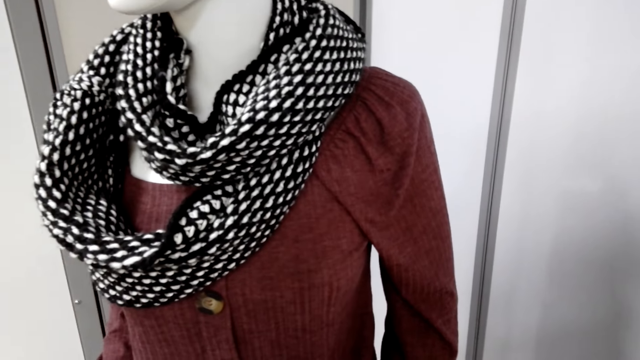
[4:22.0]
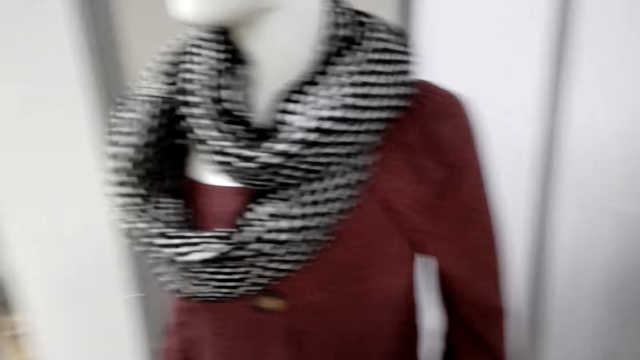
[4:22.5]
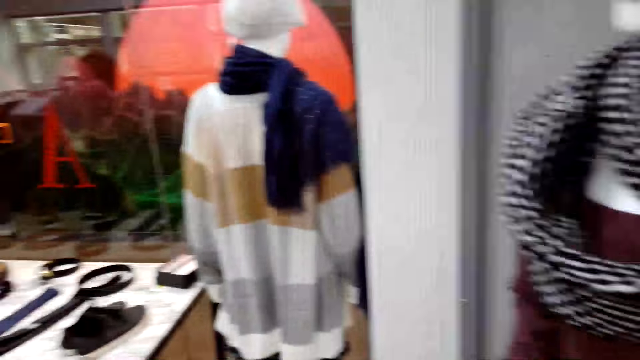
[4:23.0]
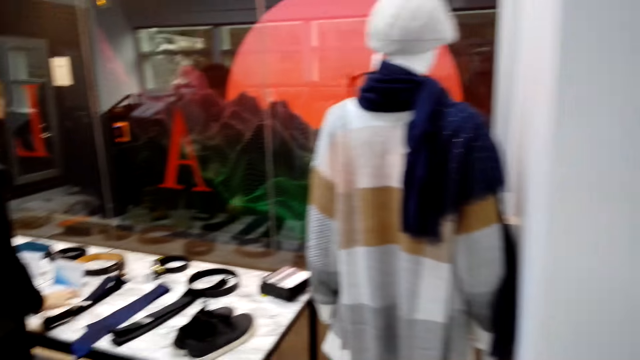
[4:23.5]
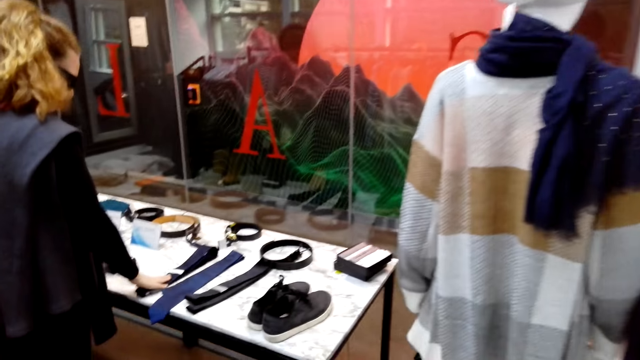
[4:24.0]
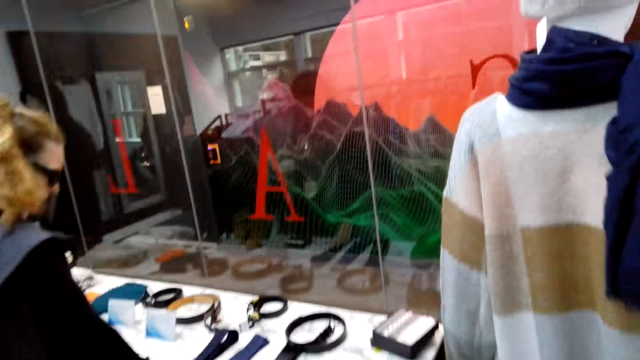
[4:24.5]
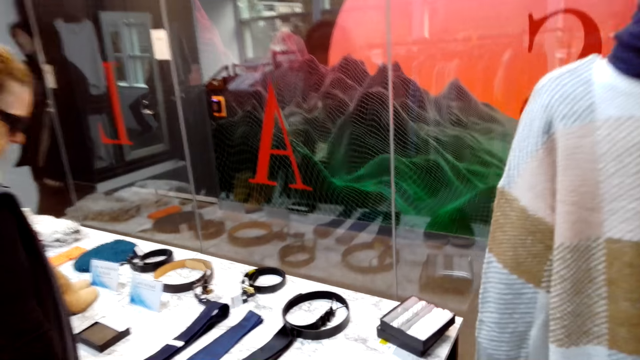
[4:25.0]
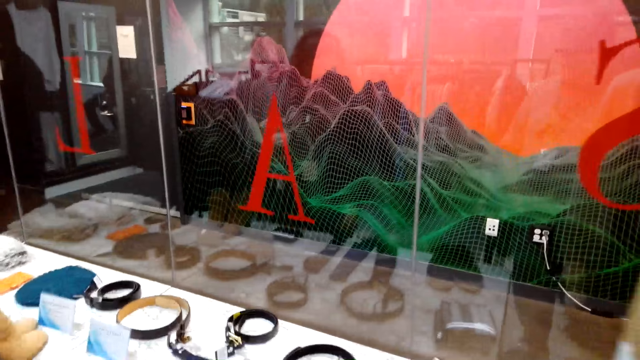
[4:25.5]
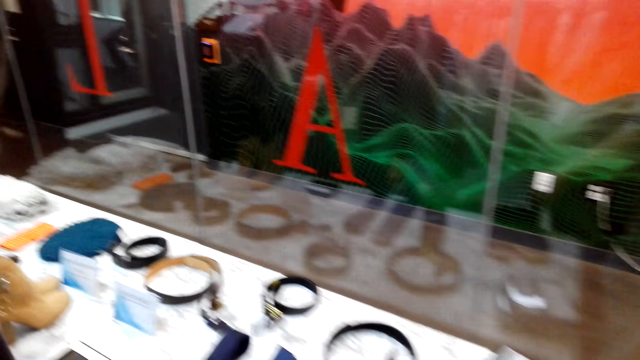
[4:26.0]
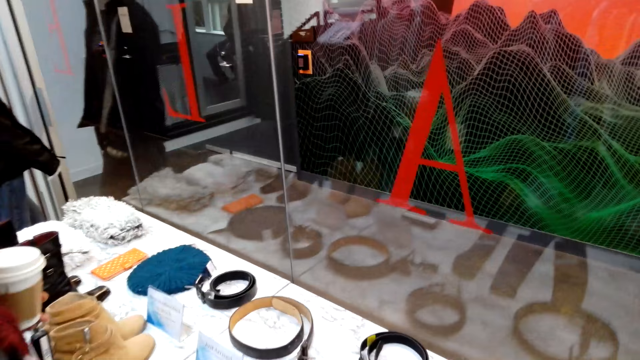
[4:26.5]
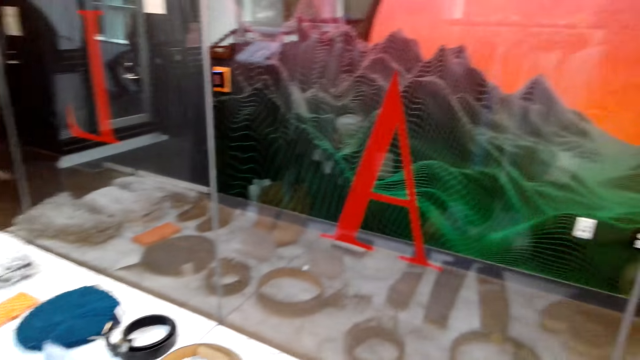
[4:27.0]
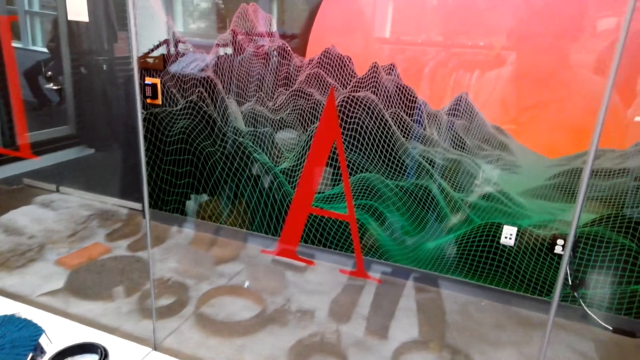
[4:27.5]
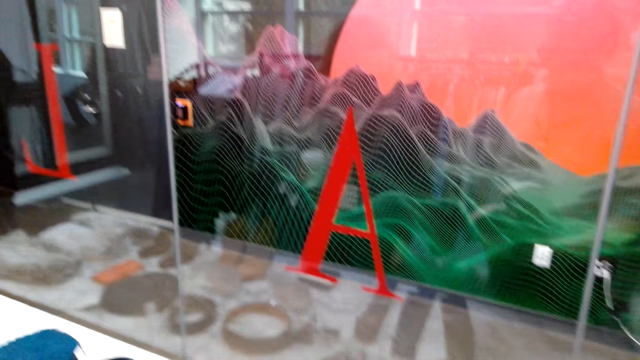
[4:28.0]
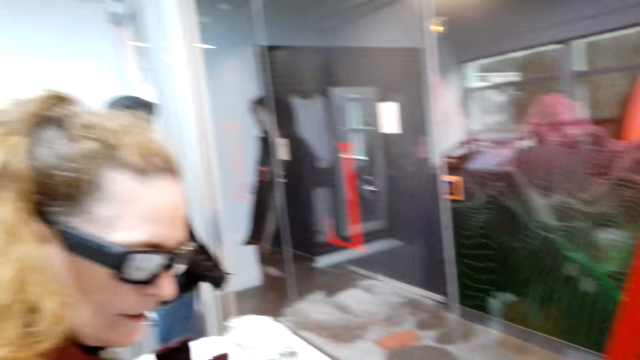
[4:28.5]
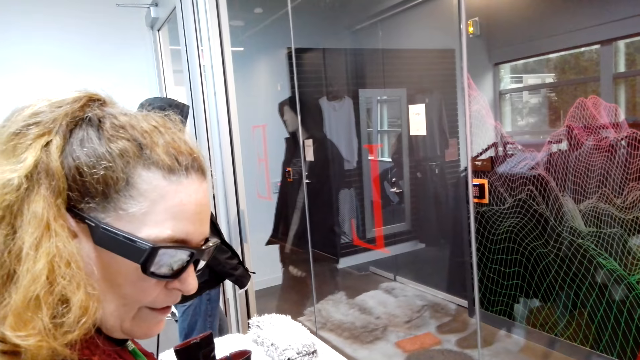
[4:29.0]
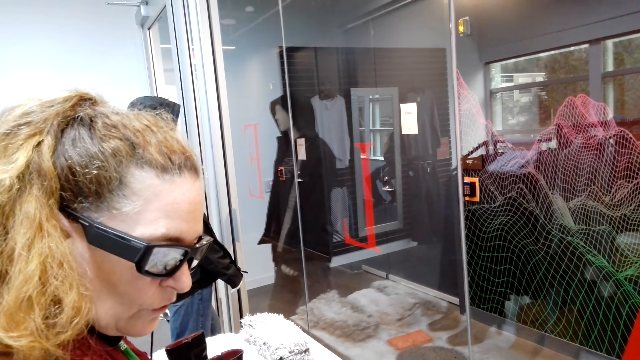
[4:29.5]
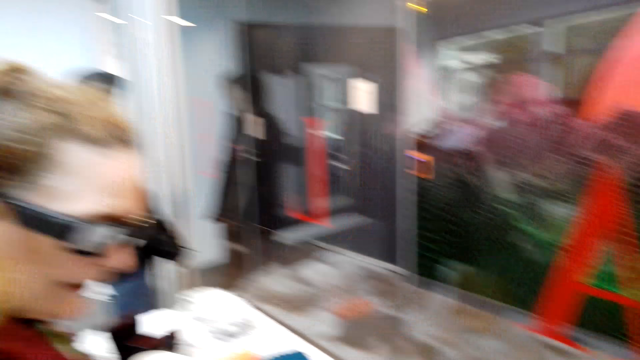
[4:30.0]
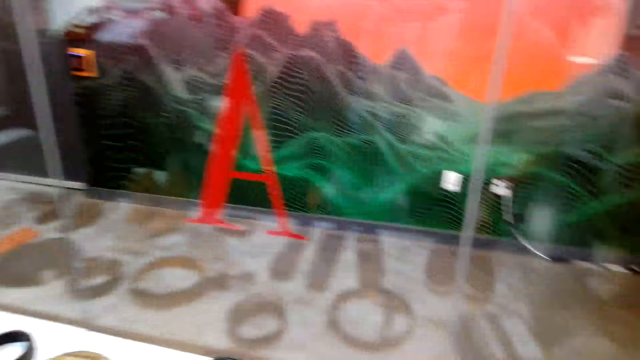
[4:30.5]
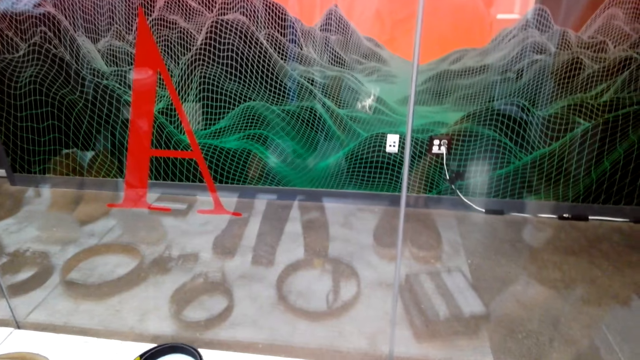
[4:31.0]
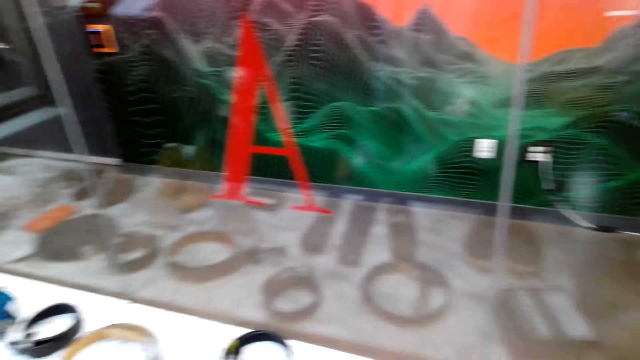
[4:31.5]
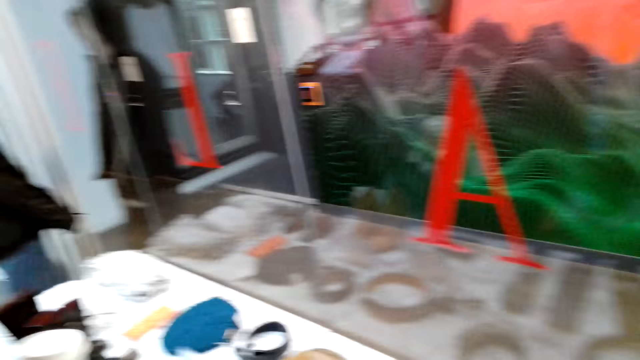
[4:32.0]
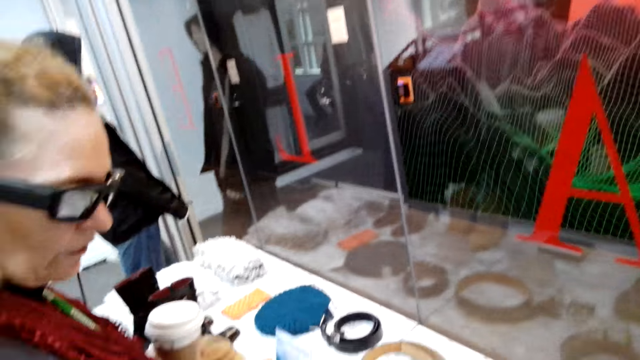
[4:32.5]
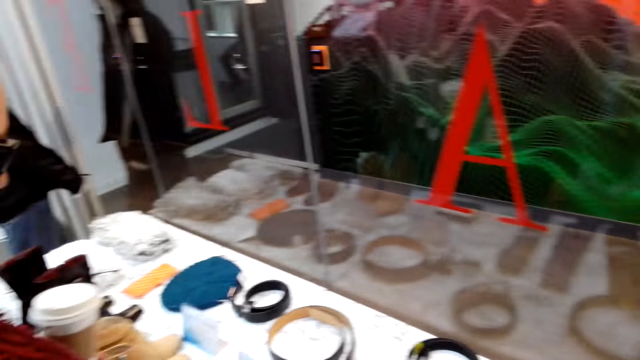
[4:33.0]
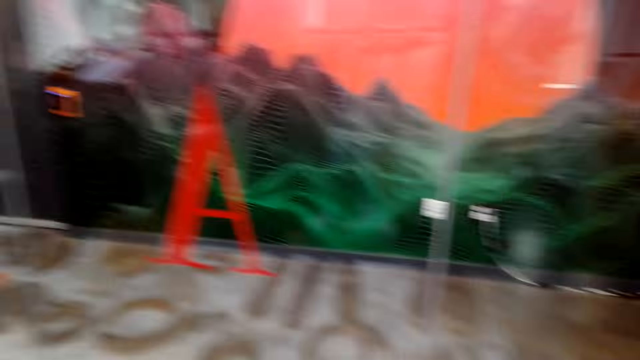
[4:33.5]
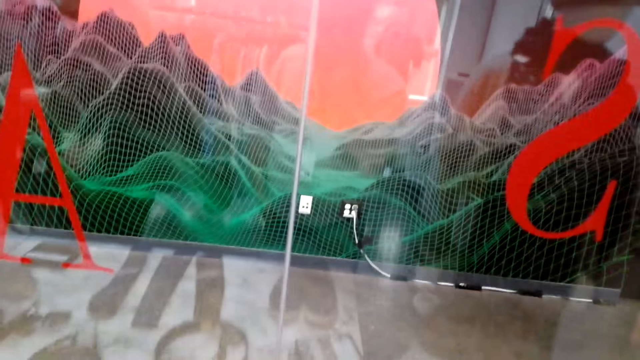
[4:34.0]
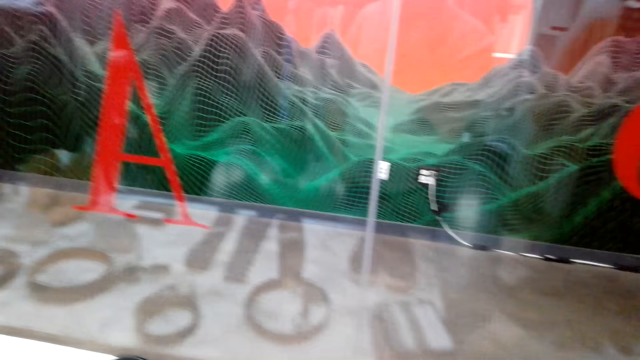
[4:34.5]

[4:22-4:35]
The camera wearer looks around. A woman moves the ties. The woman moves the belt. The camera wearer walks around. The woman looks at the ties. The camera wearer checks the goods on the shelf. They look around.

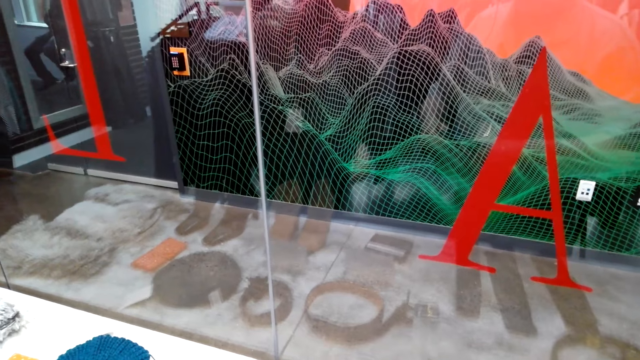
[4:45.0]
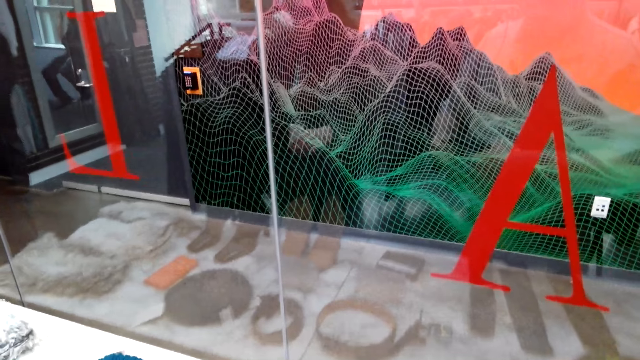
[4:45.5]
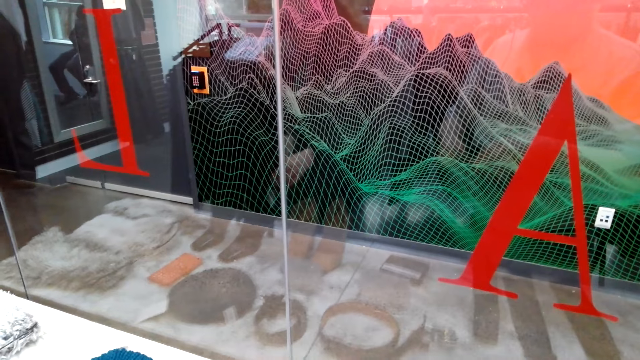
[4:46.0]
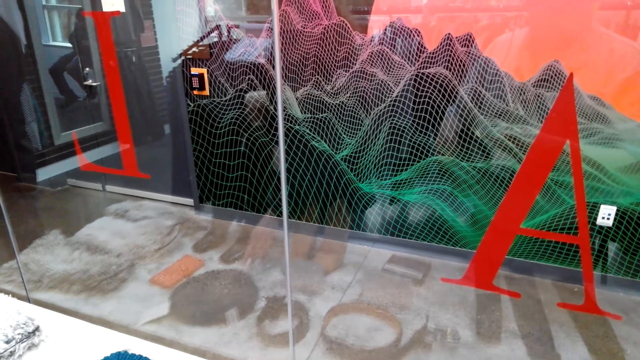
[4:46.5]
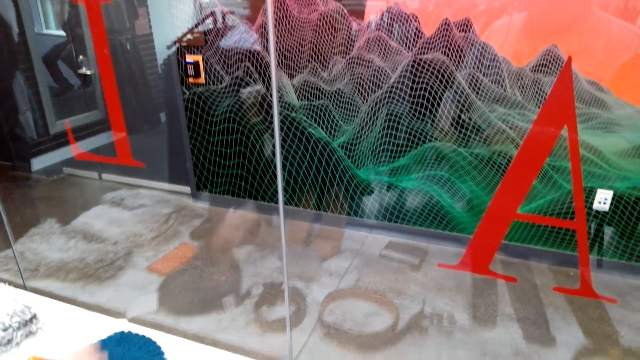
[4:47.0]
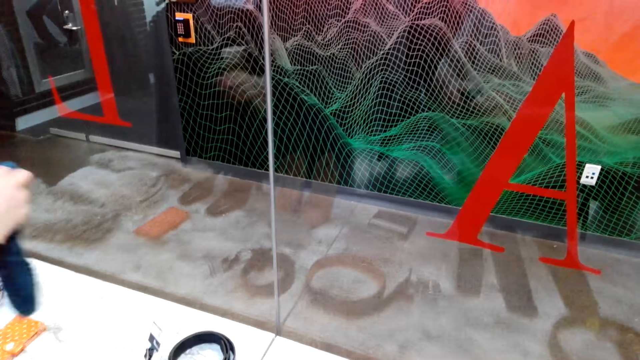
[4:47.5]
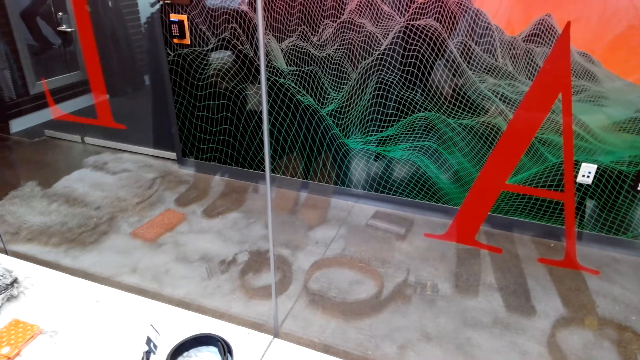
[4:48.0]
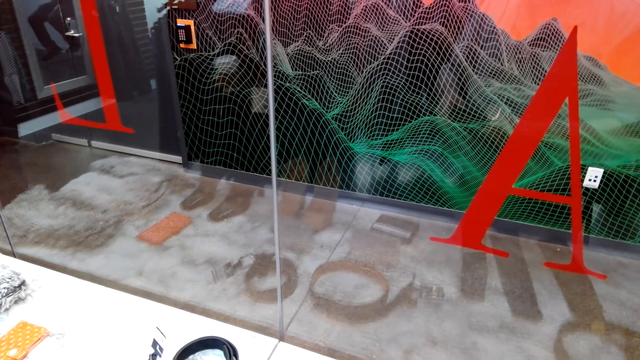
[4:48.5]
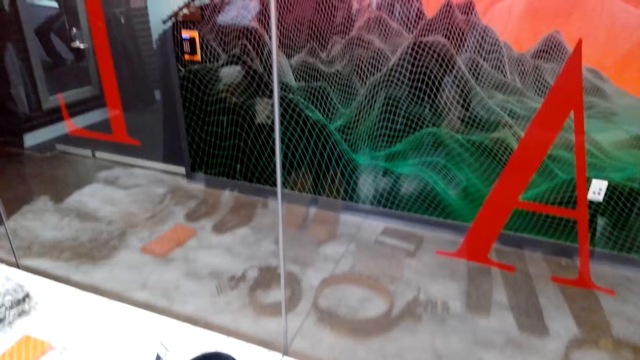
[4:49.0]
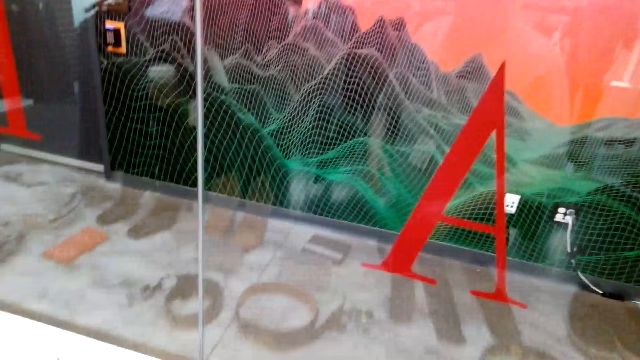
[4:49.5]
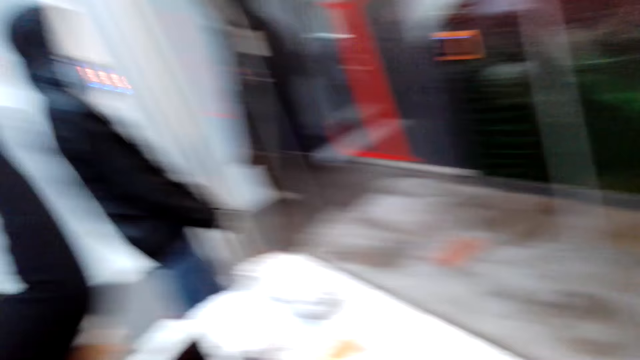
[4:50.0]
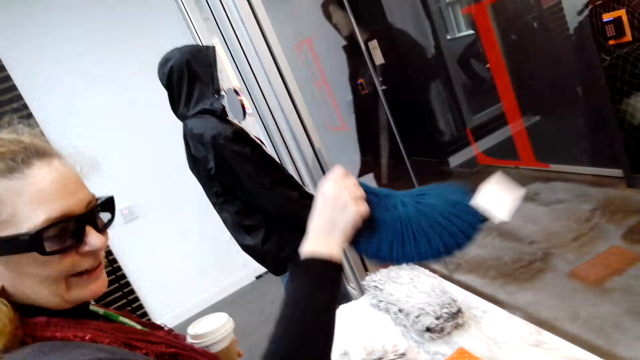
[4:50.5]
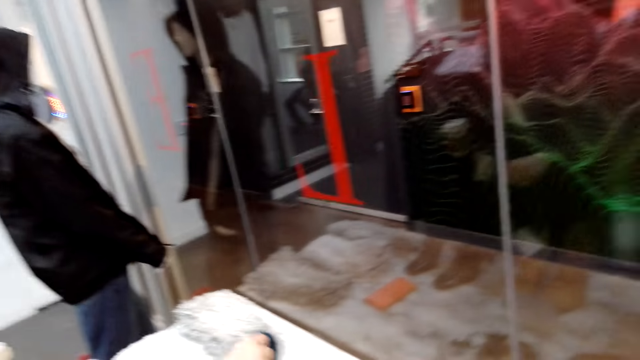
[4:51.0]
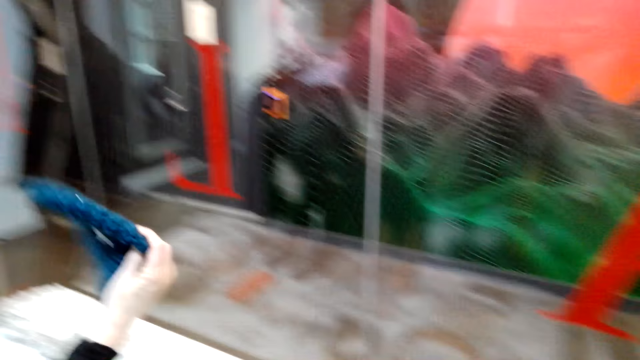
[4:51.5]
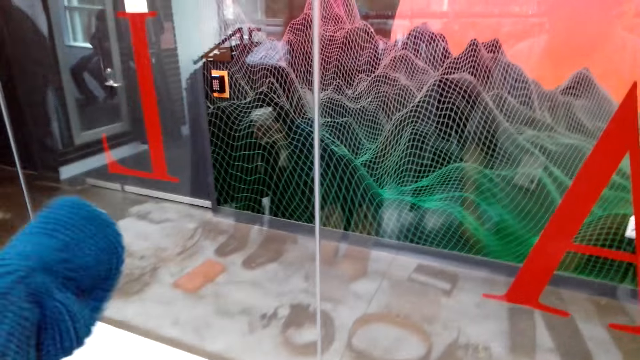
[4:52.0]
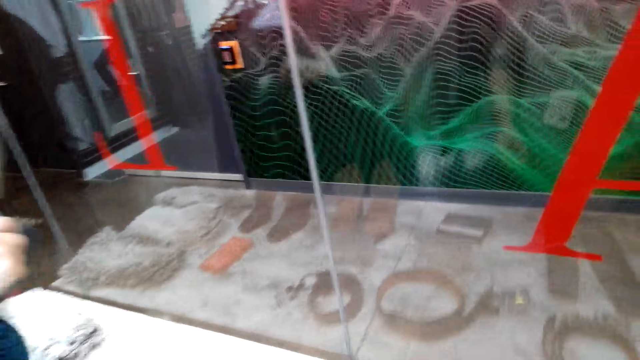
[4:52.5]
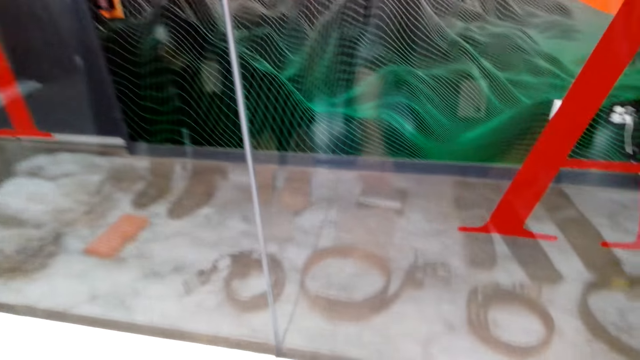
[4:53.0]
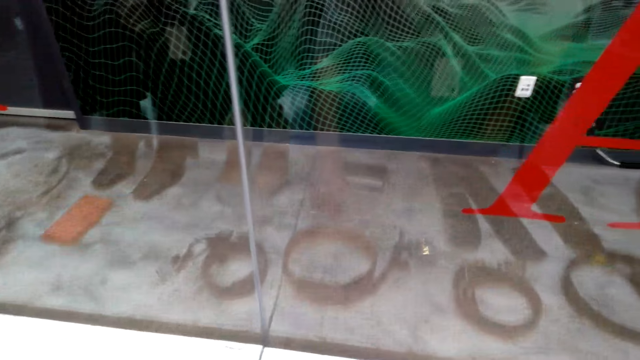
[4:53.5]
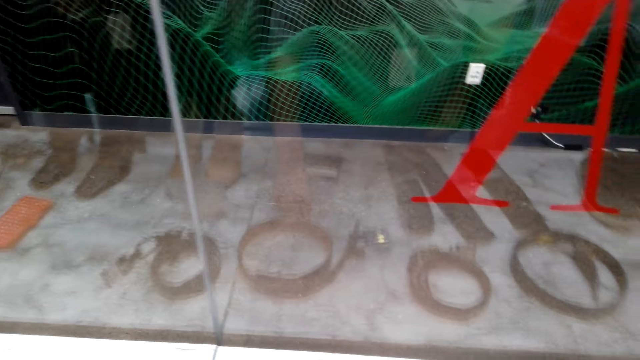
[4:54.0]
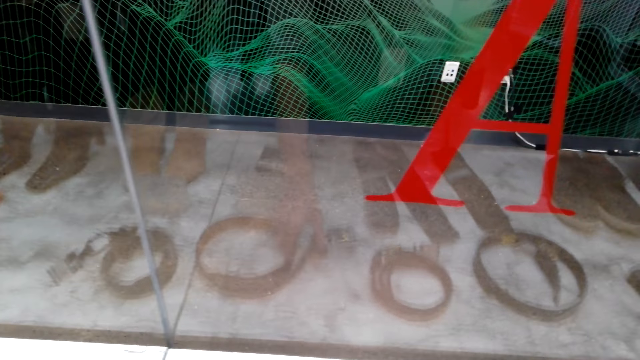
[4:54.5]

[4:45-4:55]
A man holds a fabric. A woman picks up a hat. The woman checks the hat. The camera wearer turns around. The man holds the fabric. The woman plays with the hat. The camera wearer turns around.
